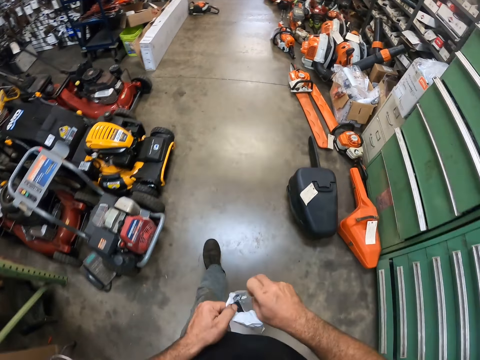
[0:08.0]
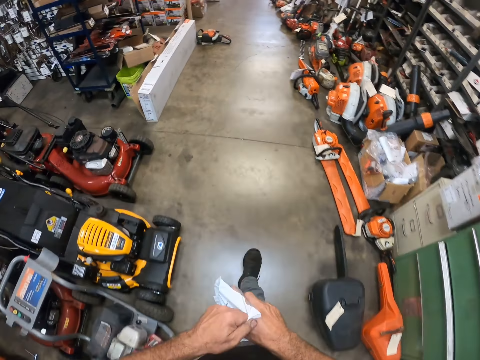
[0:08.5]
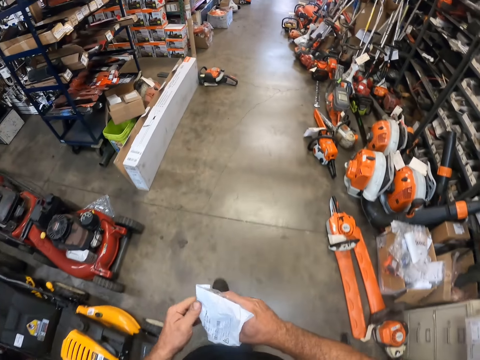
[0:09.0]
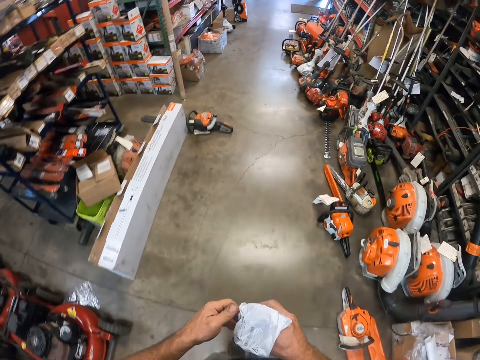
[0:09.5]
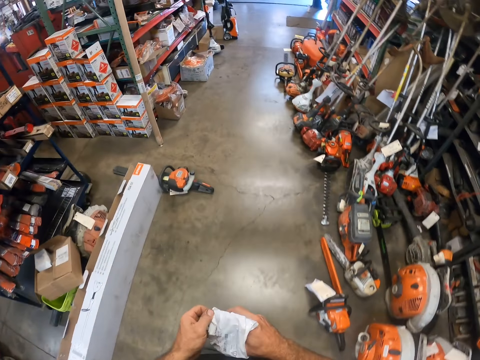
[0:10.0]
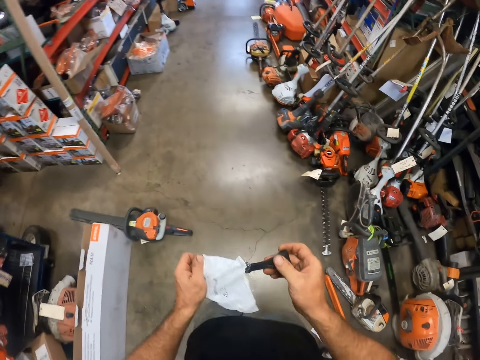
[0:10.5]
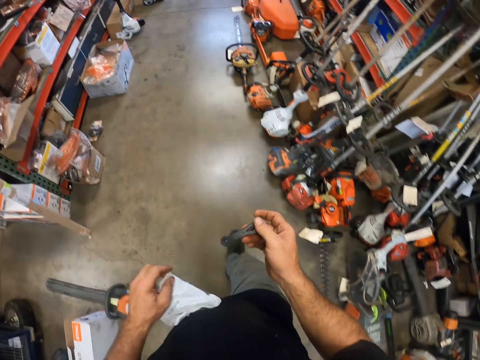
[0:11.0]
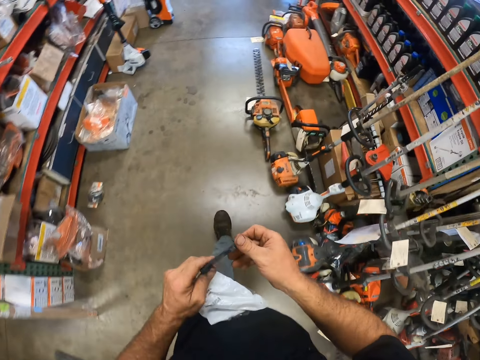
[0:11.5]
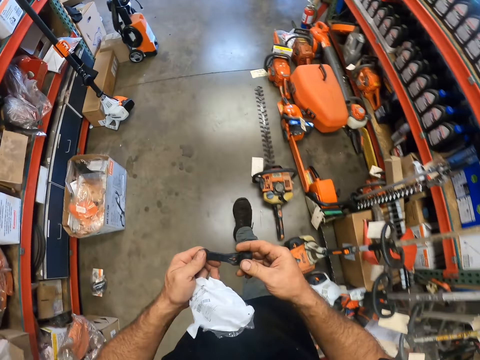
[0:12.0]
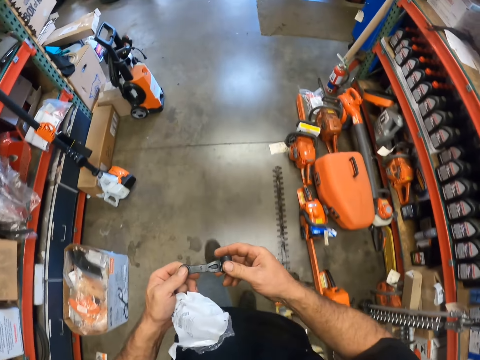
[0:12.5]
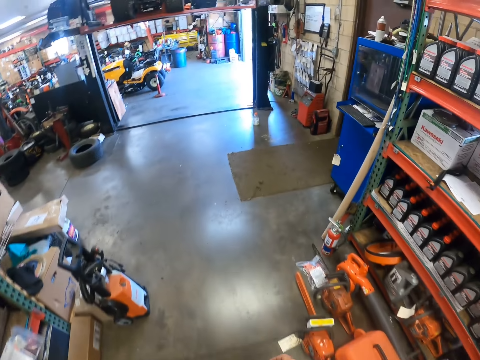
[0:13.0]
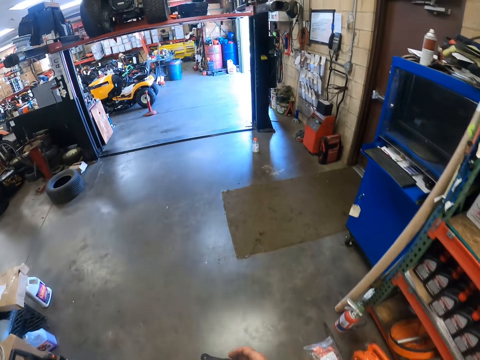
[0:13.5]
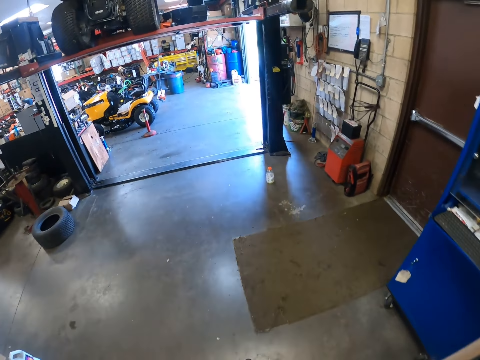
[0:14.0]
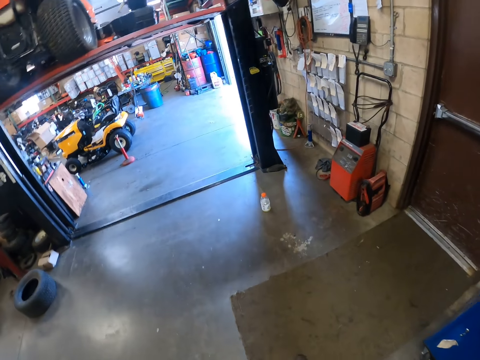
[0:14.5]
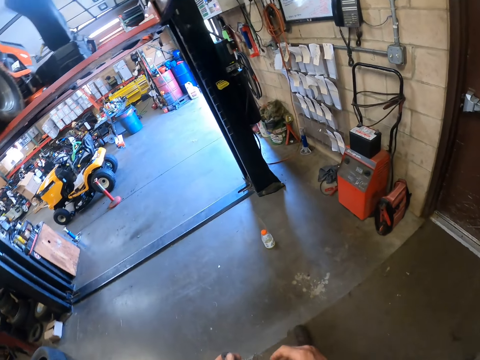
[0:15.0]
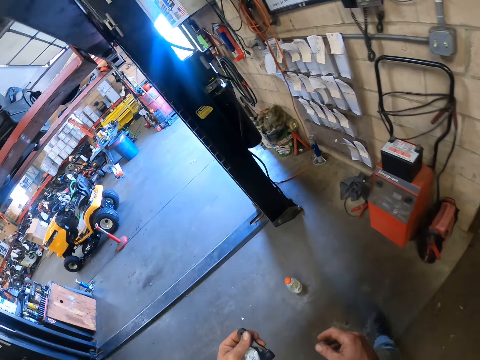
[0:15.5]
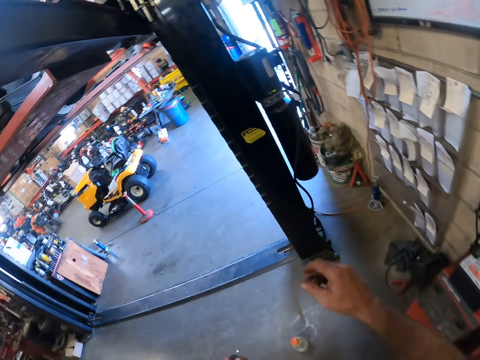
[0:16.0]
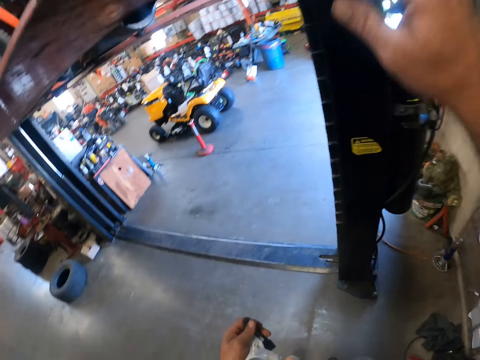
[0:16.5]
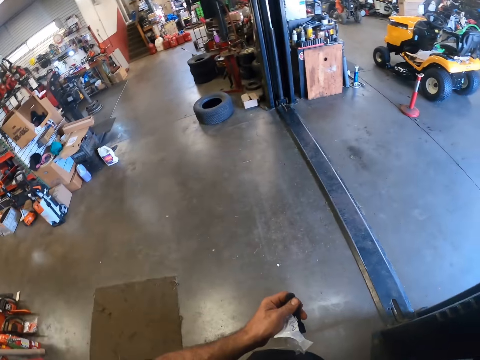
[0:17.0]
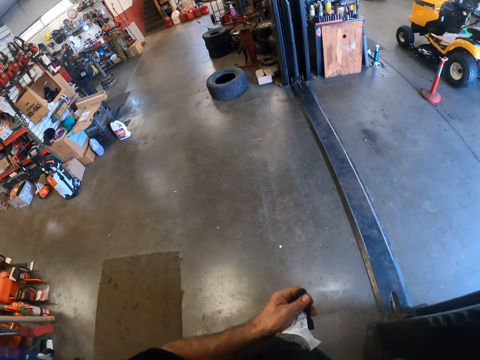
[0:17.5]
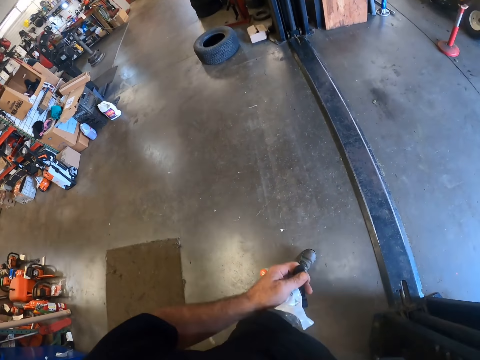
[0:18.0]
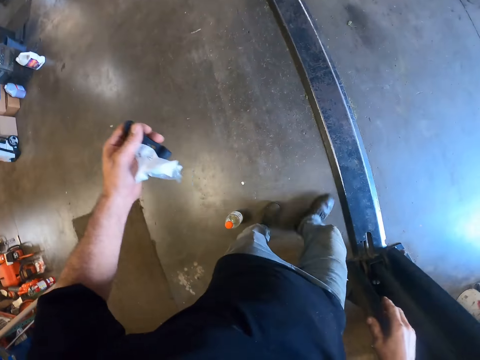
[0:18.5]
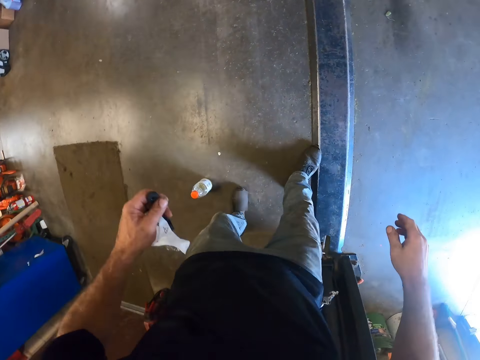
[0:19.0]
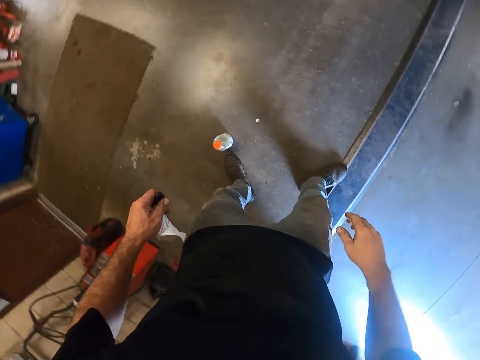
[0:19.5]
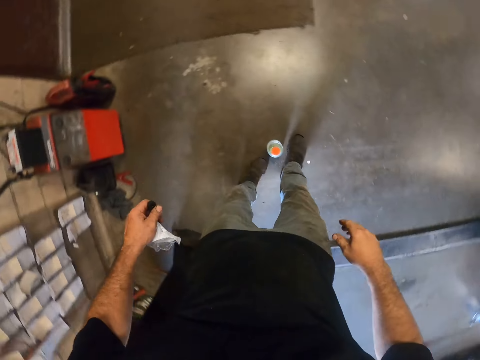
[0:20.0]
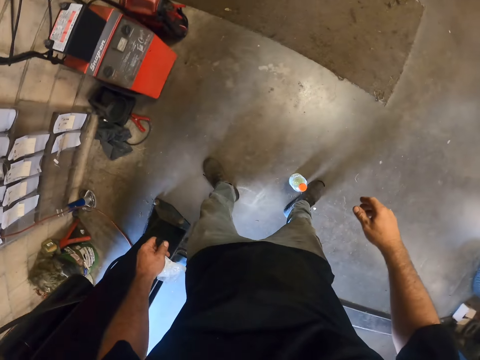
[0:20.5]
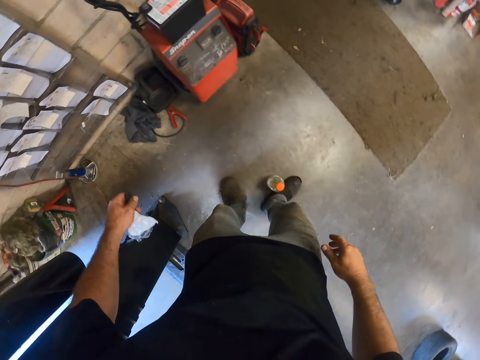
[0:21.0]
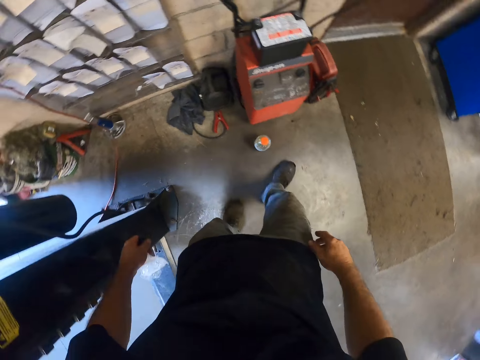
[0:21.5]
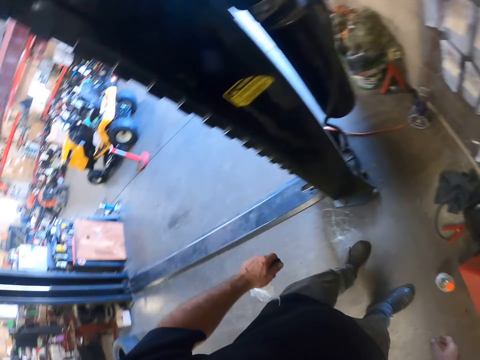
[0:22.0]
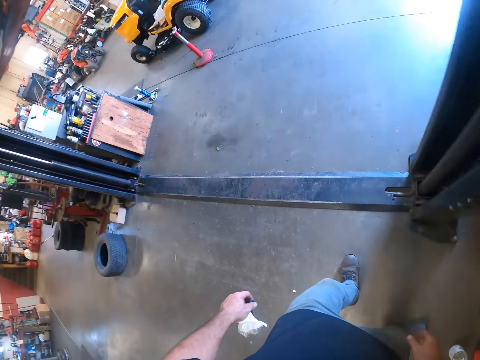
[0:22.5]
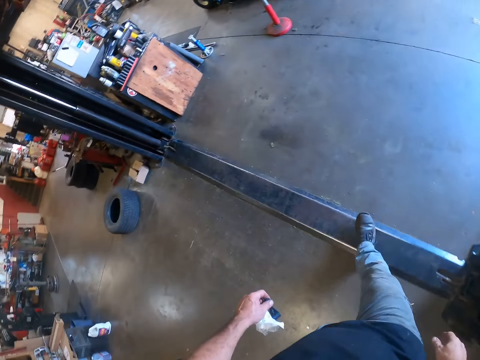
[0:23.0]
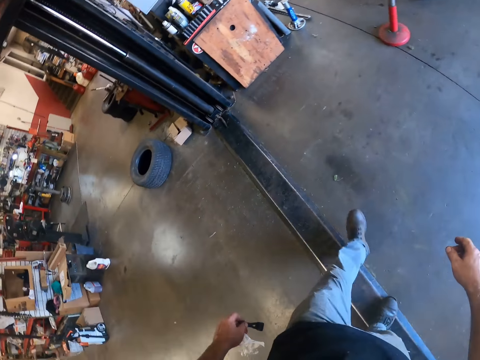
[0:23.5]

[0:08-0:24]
The camera wearer opens the paper pack. He removes a lever or spanner bottle opener from the plastic bag with his right hand. He puts his right hand in the paper pack. He walks around. He holds the lever with both hands. He walks around. He touches the pole of a car lift in the workshop with his right hand. He holds the lever and plastic bag in his left hand. He turns the camera around. He holds a white paper. He turns around. He holds the white paper. He turns the camera around. He moves a bottle on the floor to the left with his right leg. He turns the camera around. He turns around.

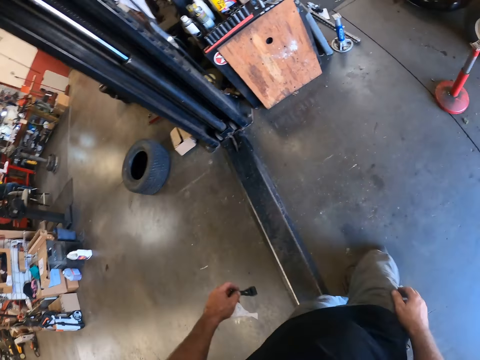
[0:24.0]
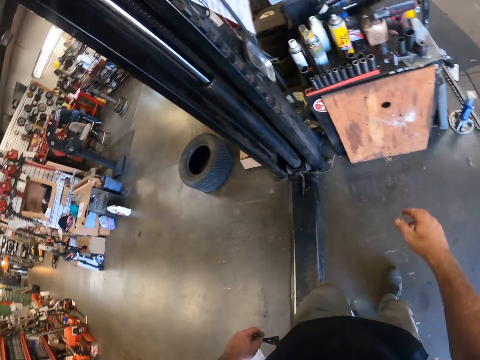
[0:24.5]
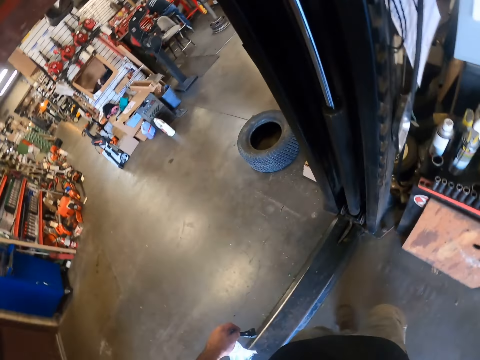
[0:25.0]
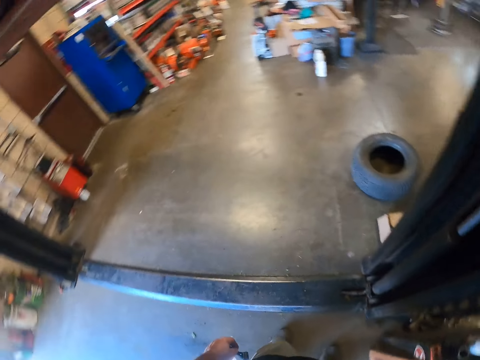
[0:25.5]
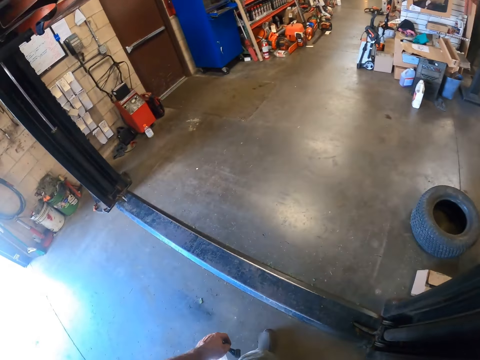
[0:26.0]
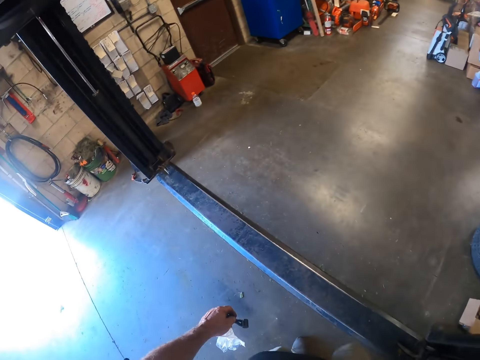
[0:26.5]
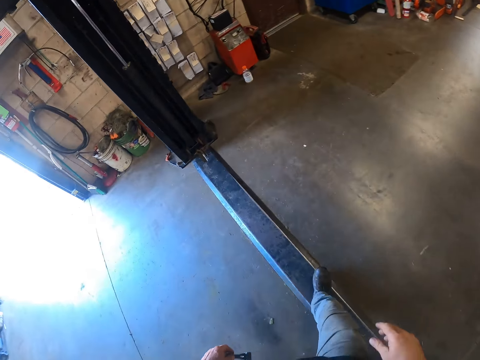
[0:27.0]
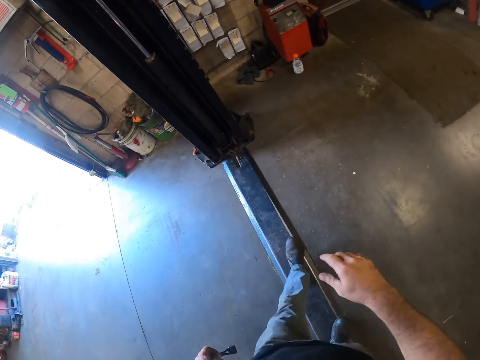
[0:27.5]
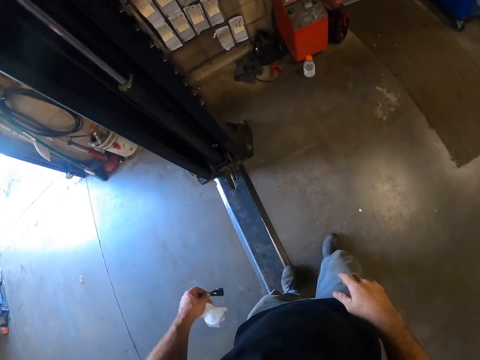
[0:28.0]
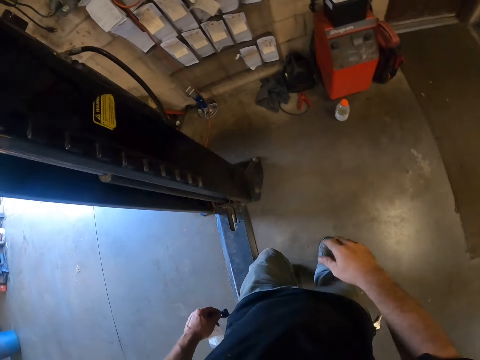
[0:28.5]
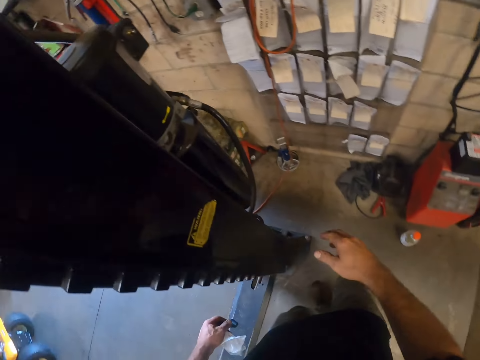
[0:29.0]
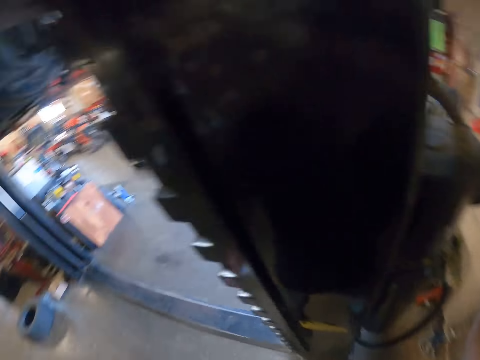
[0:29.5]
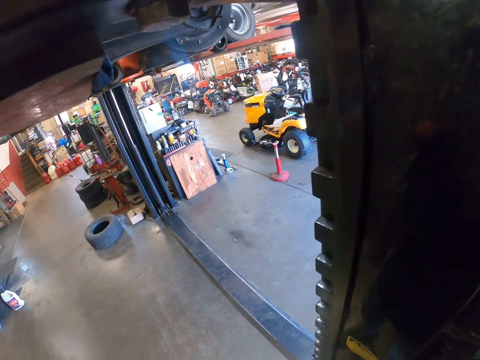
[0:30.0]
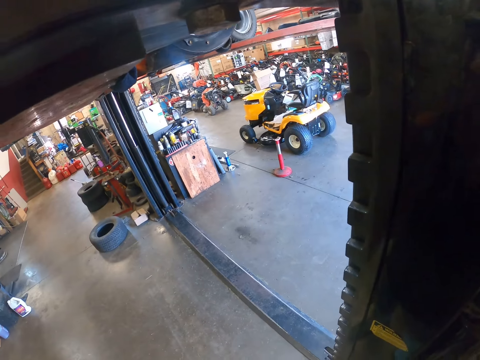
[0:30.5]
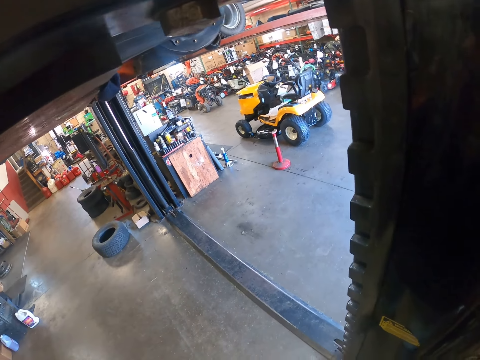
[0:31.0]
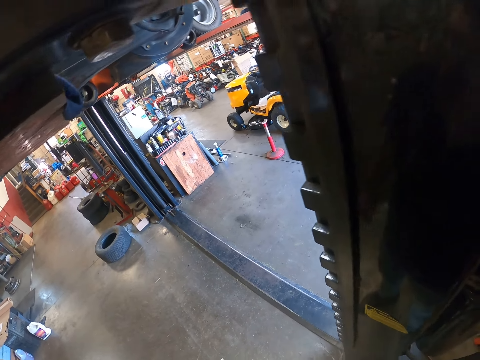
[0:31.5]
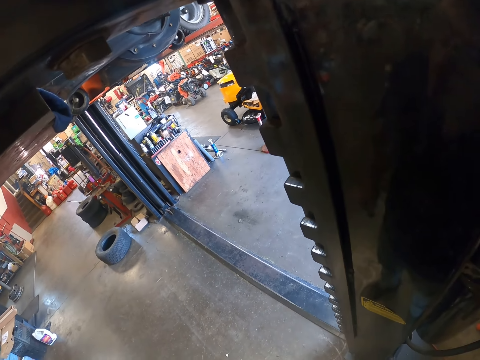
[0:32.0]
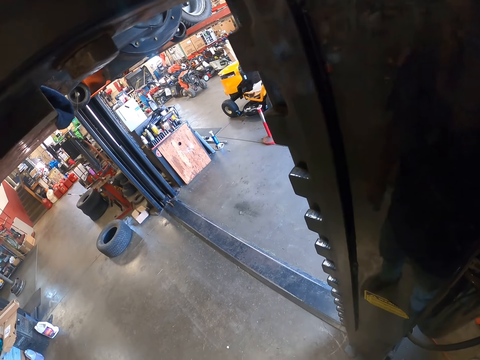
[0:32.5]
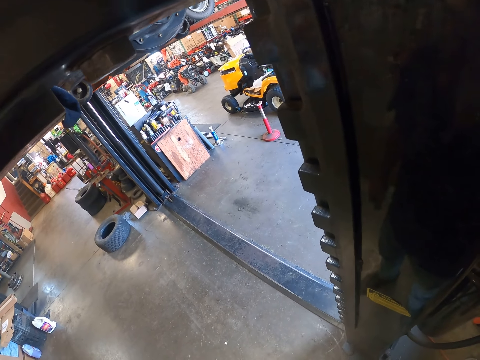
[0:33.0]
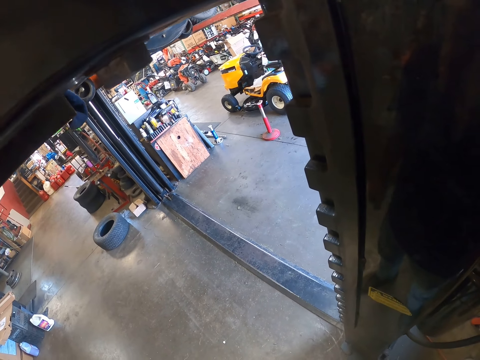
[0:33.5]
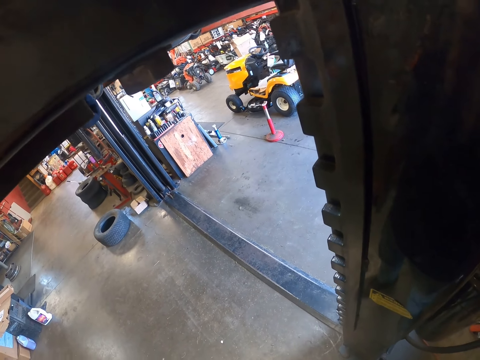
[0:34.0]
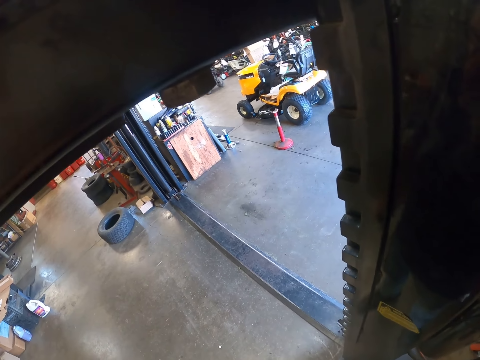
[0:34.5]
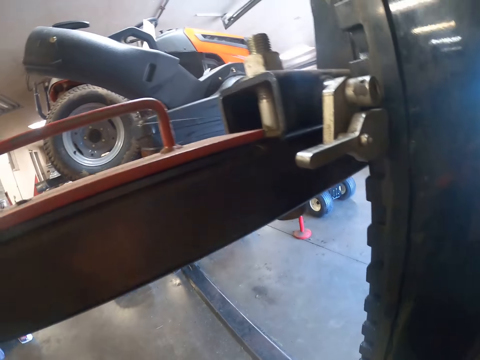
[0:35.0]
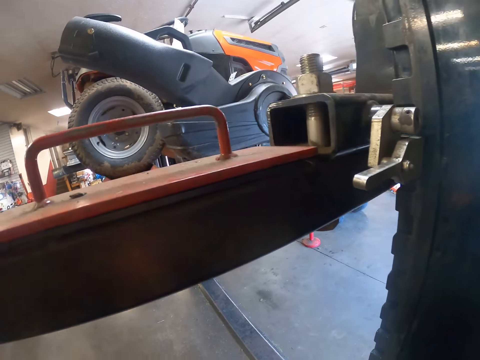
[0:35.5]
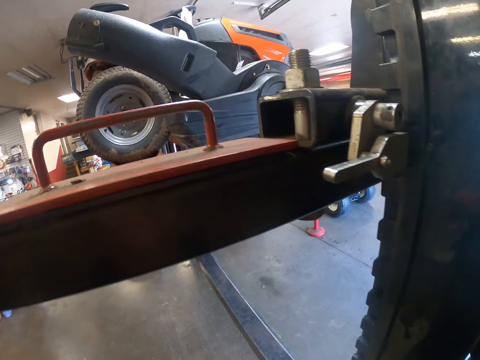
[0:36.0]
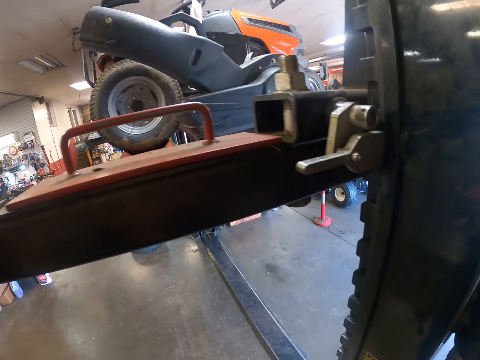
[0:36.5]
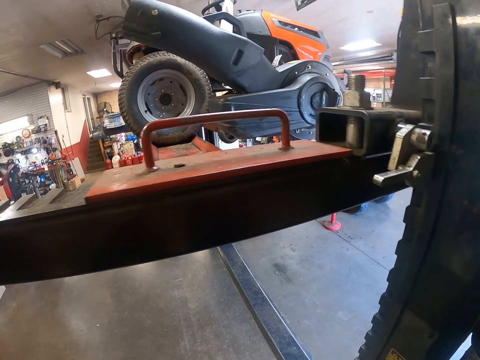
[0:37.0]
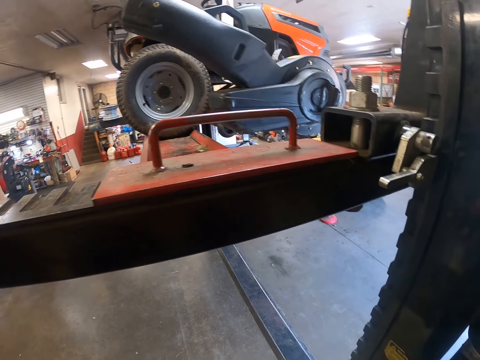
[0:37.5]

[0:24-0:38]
The camera wearer walks around. He holds a white paper. He holds a spanner bottle opener. He lifts his right hand. He turns the camera around. He touches the second pole of the car lift with his right hand. He walks around. He holds the white paper. He holds the spanner bottle opener. He turns the camera around. He touches the first pole of the car lift in the workshop with his right hand. He lowers the car lift with a lawn tractor on it. He turns the camera around. He controls an automated assembling machine.
